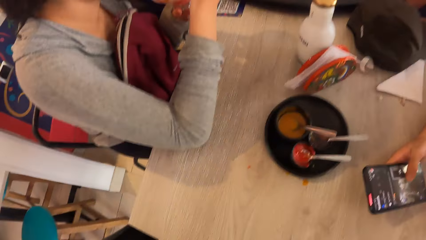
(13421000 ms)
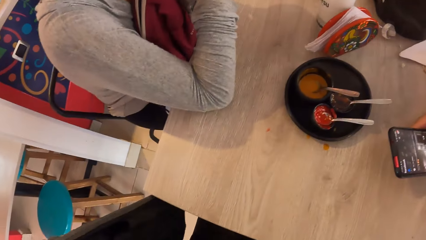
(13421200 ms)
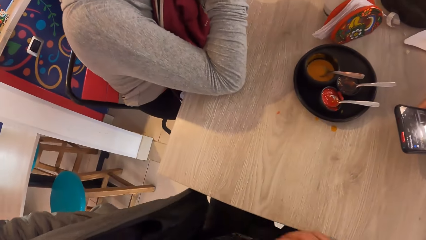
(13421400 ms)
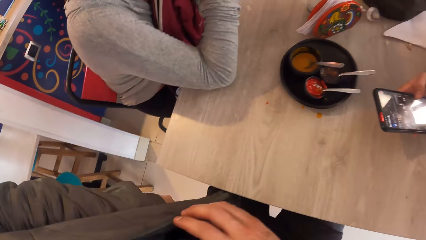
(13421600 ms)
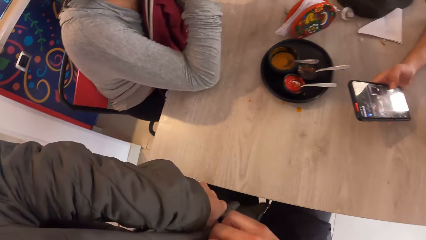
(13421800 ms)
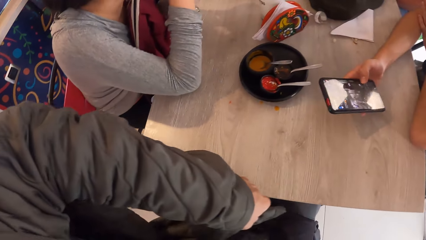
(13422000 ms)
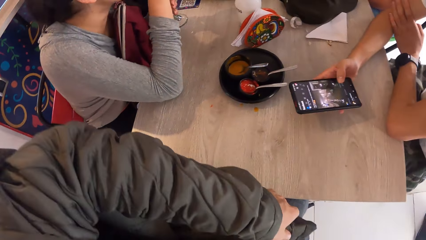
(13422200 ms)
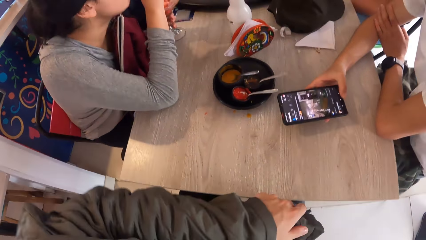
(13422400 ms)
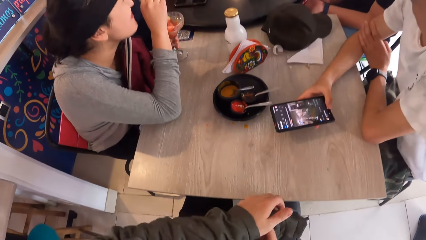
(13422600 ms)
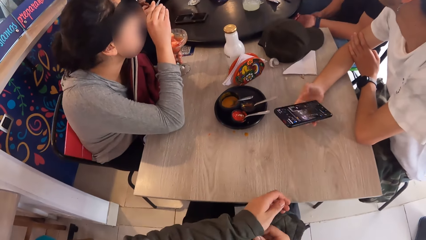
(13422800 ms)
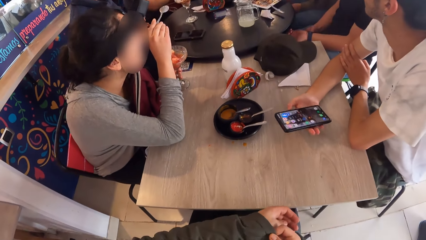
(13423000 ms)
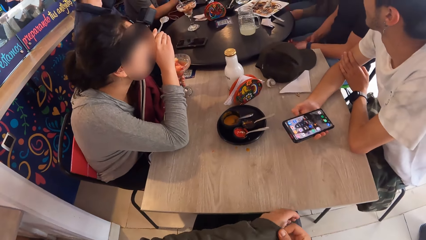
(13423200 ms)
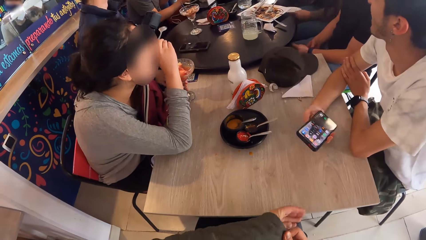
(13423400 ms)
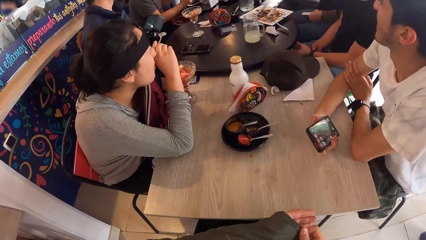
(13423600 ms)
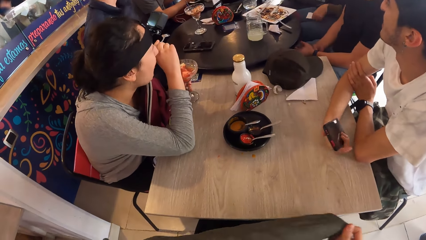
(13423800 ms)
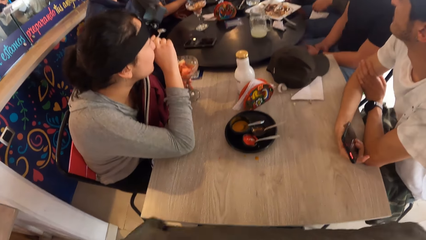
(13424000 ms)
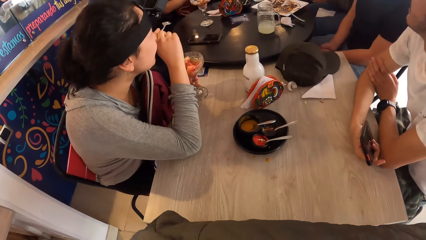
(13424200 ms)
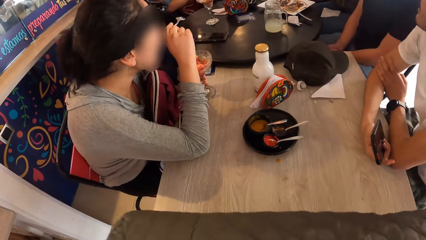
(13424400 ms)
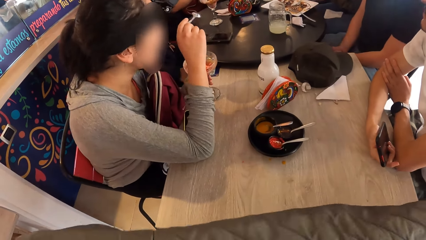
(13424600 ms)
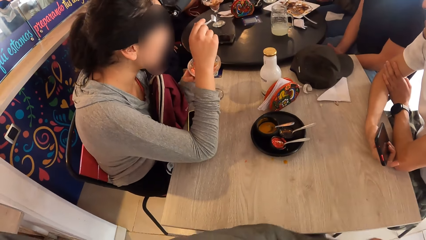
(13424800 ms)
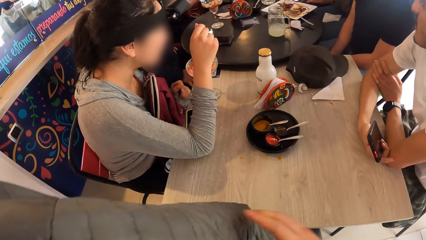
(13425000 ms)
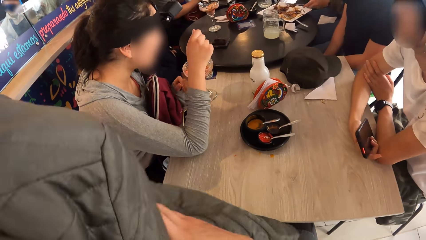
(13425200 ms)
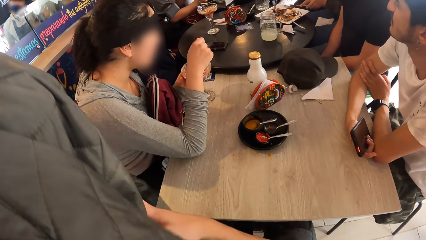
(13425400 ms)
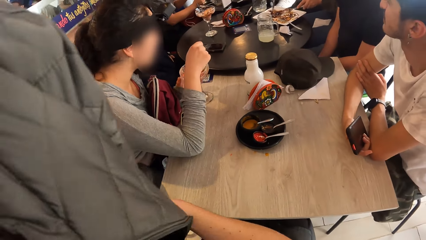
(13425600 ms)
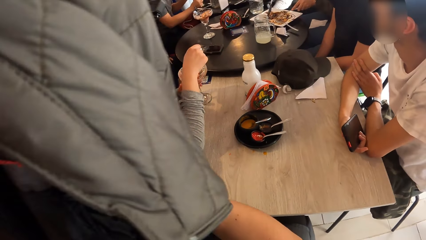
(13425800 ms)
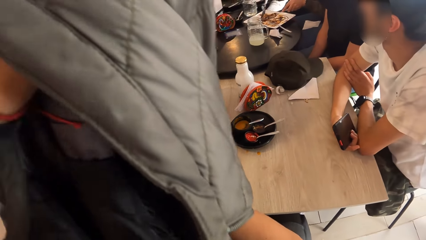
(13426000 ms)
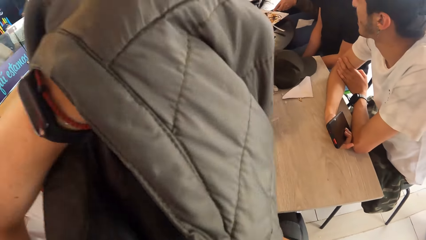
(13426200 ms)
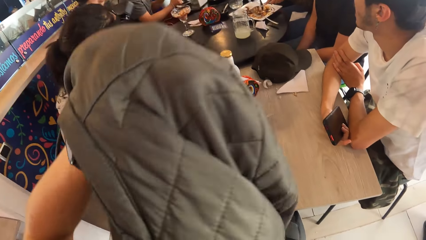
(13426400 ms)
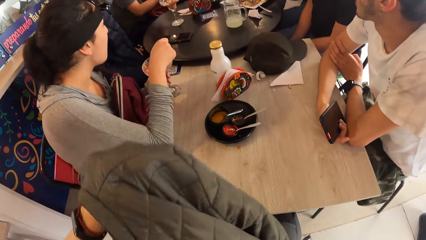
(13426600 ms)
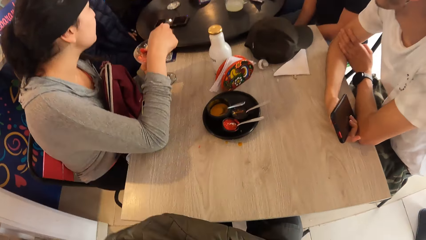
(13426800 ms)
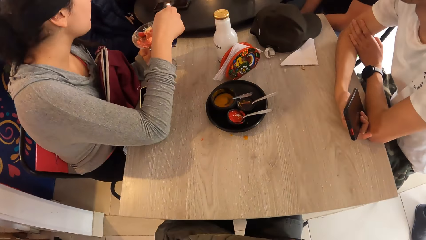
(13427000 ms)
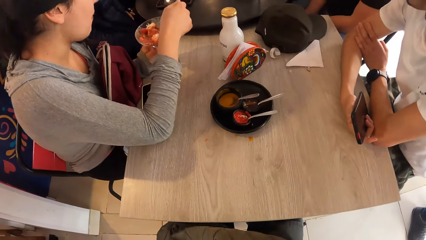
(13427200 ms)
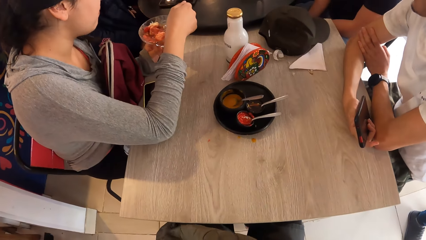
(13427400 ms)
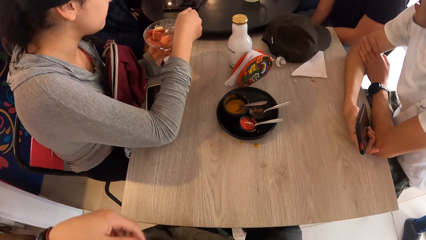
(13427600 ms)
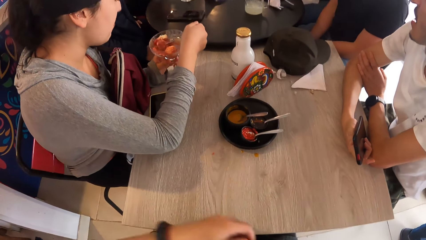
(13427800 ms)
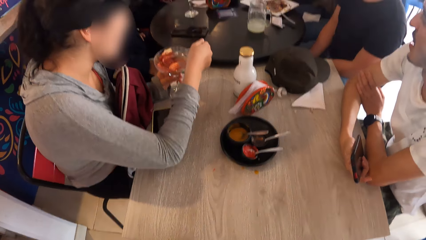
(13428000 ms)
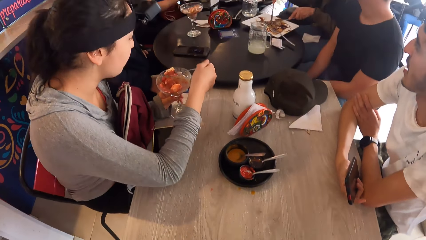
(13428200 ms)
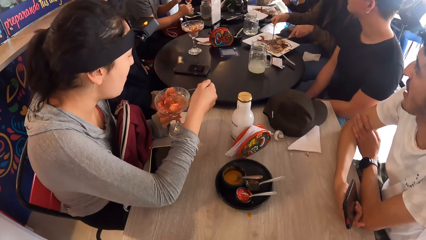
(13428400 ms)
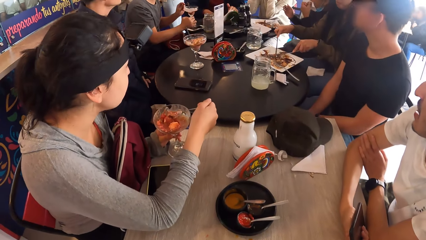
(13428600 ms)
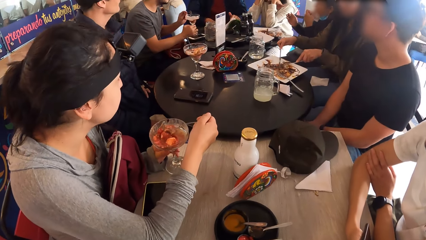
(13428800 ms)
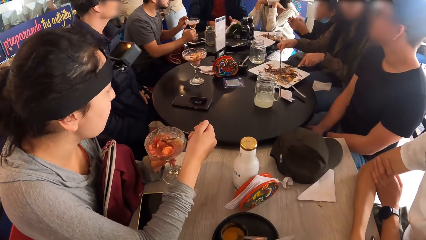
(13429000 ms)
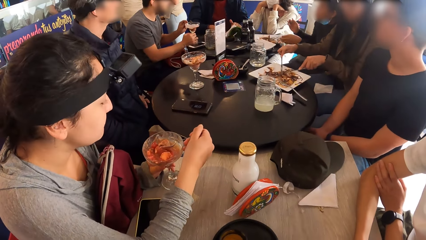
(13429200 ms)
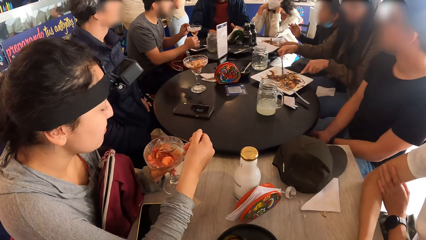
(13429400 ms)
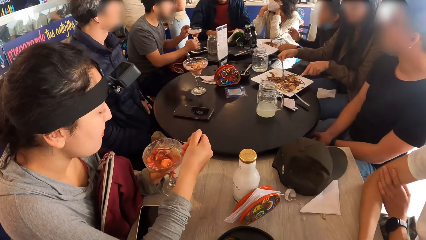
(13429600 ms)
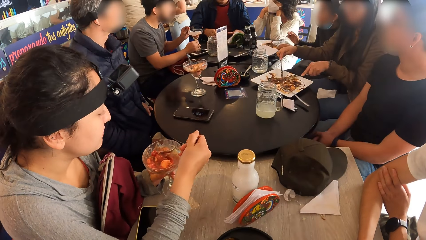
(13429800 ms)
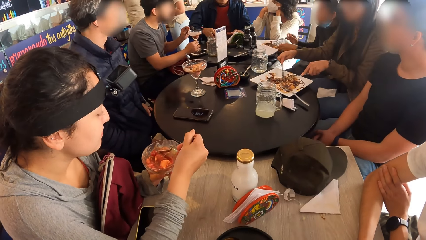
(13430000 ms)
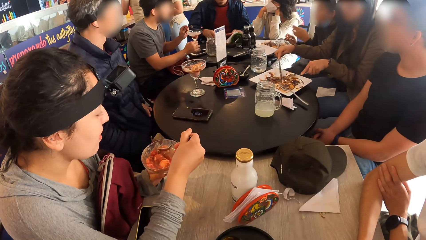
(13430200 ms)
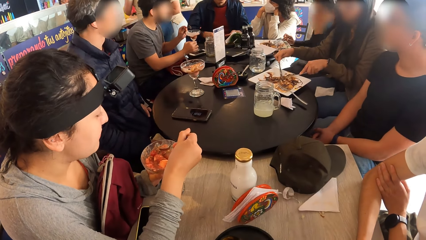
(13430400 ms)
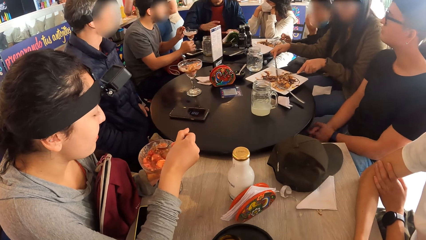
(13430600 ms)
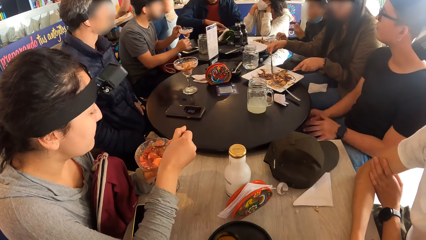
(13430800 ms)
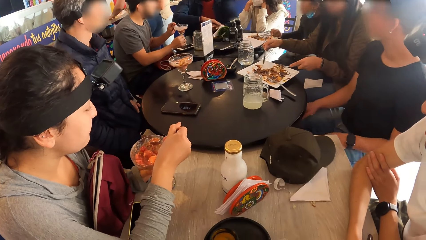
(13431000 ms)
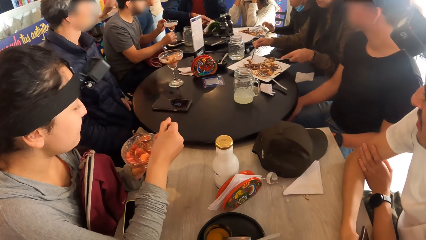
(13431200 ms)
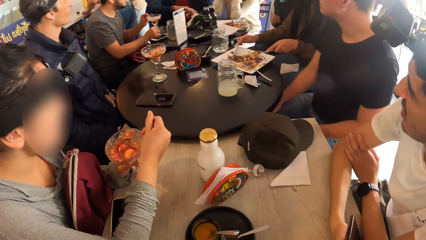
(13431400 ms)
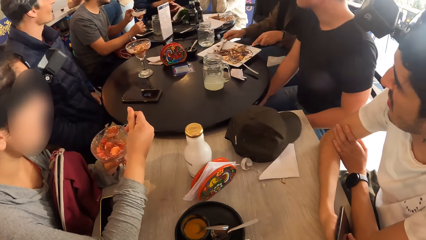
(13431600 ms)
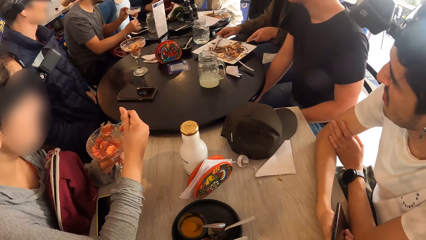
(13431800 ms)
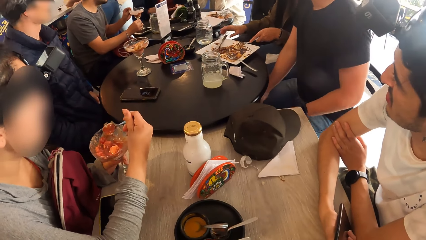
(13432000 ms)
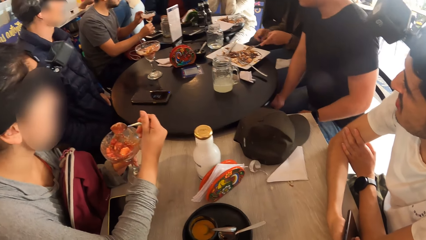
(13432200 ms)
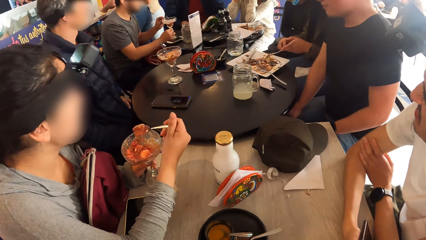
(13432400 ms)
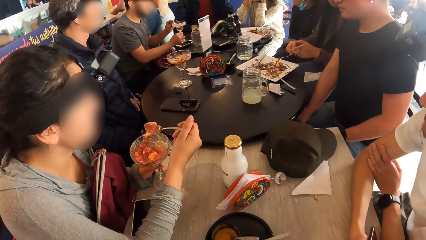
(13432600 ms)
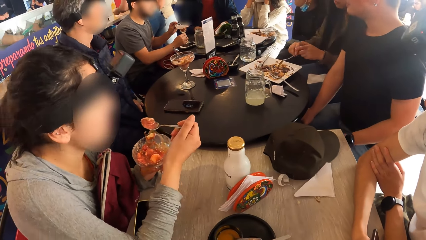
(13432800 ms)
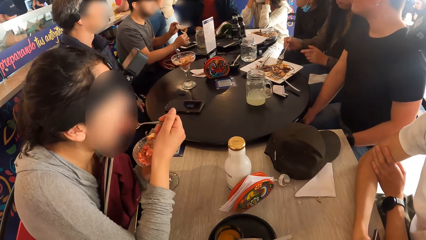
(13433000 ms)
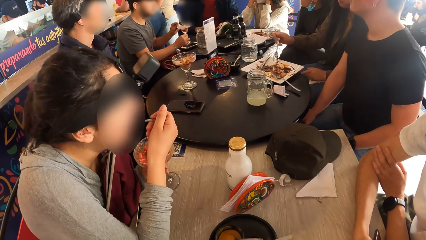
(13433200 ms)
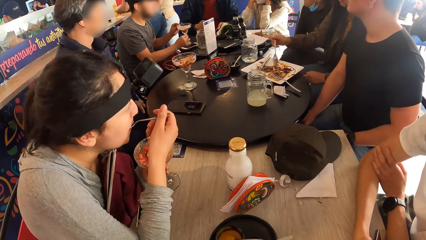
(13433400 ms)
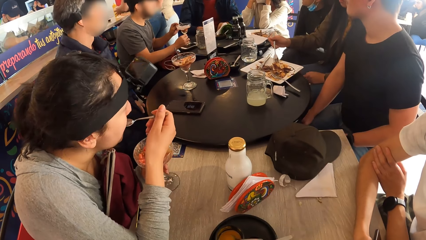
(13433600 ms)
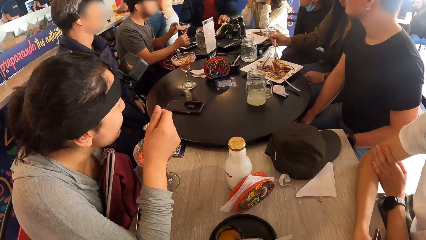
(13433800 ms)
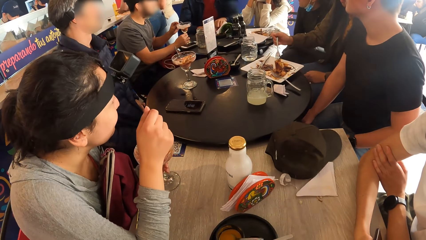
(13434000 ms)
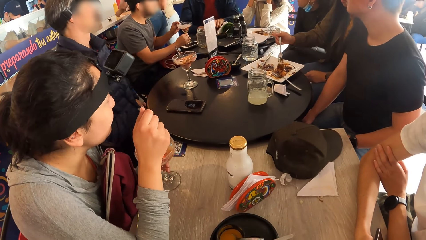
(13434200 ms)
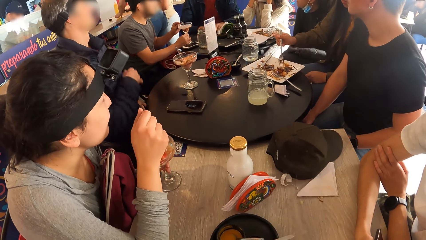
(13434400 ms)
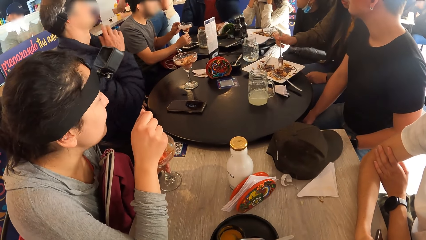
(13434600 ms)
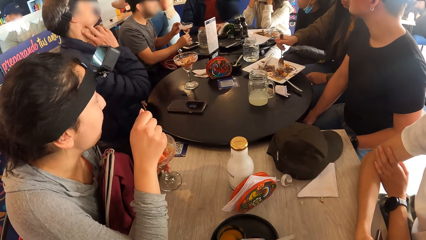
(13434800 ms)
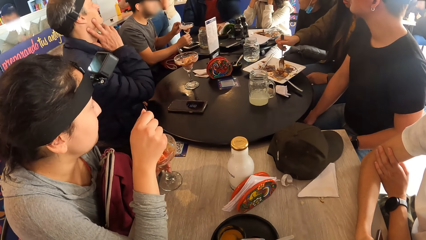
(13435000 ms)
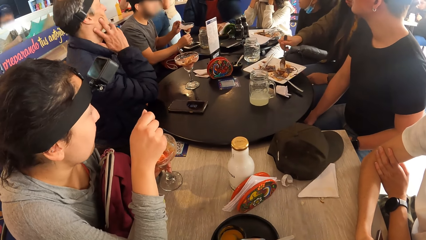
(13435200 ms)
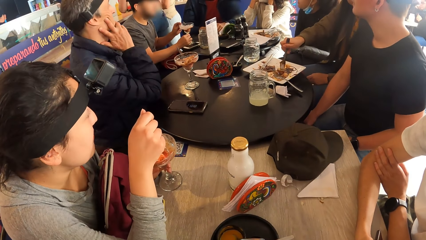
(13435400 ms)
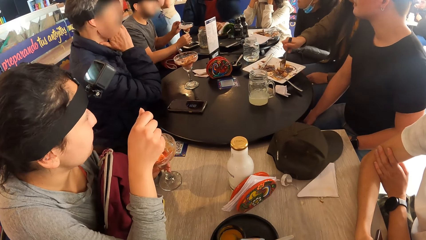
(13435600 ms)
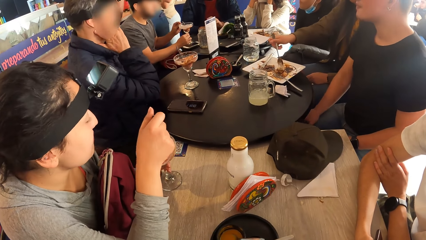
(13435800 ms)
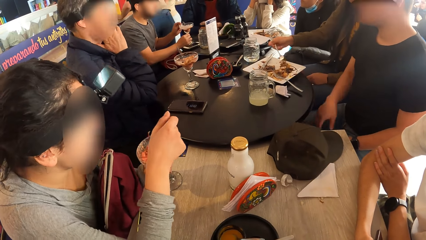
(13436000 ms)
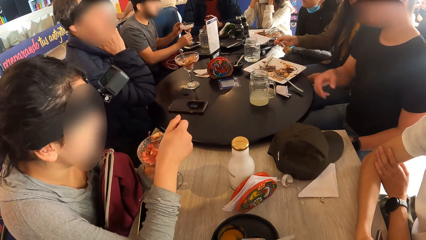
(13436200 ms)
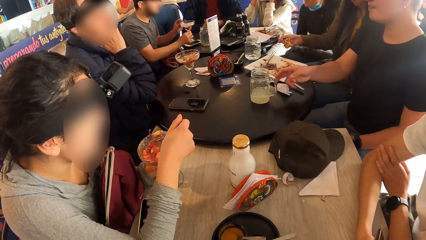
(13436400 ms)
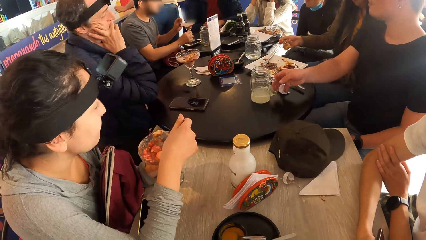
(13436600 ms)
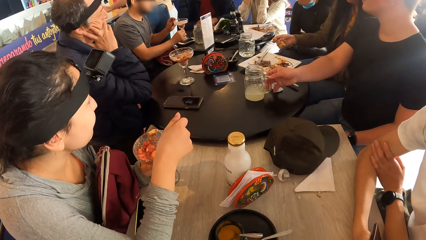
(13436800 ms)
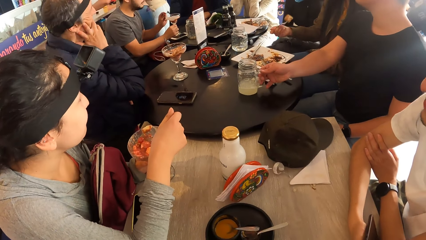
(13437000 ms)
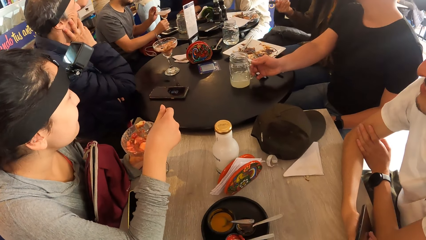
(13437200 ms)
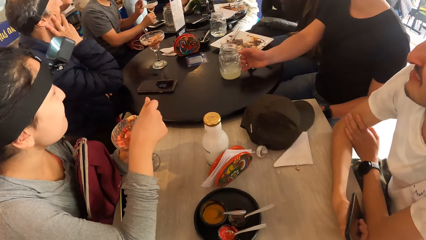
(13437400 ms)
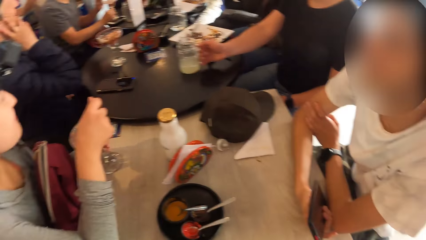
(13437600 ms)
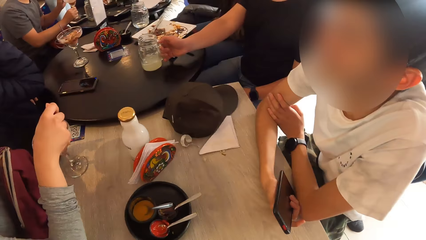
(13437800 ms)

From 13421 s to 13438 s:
The woman eats dessert. The camera wearer removes his jacket with his right hand. He raises the jacket with his left hand and places the jacket on his lap. The woman scoops dessert with the spoon. The woman picks up some ice cream from the cup on the table with the spoon in her right hand. The woman puts the spoon in her mouth with her right hand and removes the spoon from her mouth with her right hand. The woman scoops dessert with the spoon.
